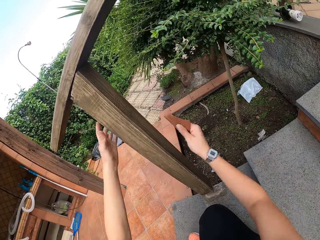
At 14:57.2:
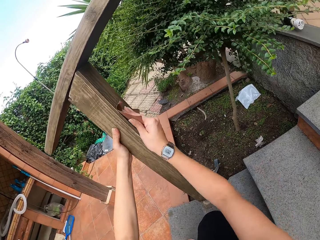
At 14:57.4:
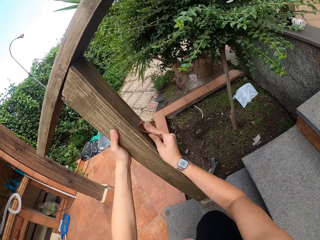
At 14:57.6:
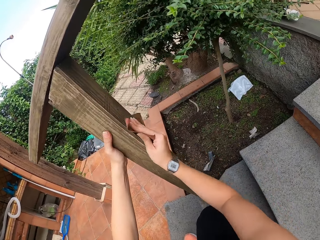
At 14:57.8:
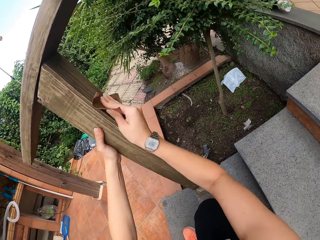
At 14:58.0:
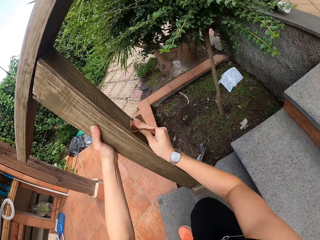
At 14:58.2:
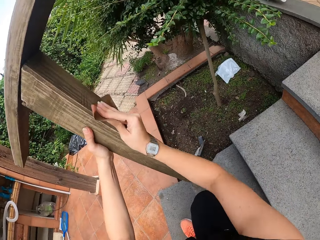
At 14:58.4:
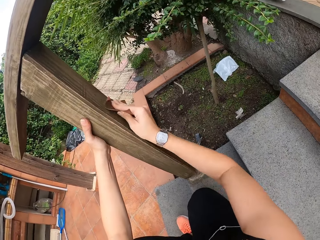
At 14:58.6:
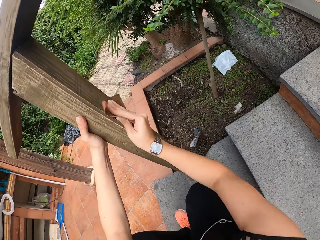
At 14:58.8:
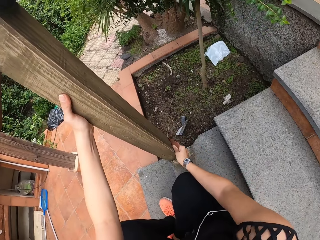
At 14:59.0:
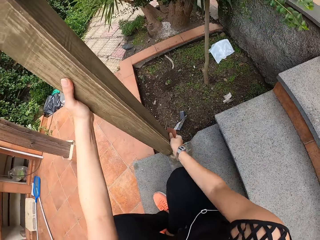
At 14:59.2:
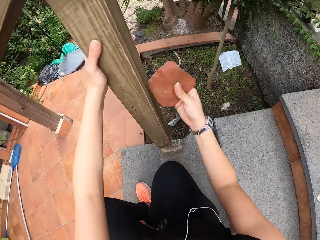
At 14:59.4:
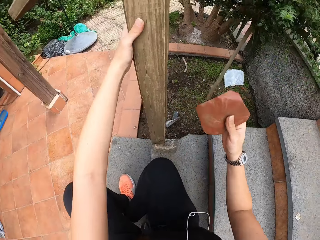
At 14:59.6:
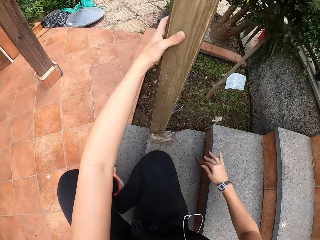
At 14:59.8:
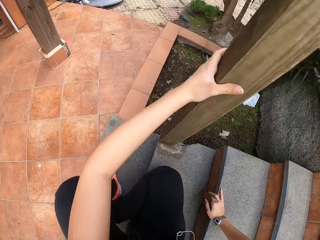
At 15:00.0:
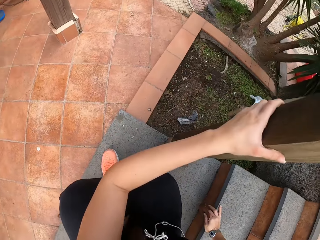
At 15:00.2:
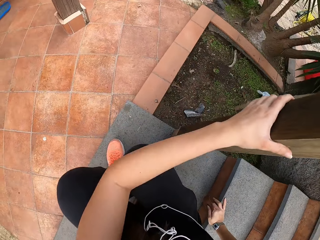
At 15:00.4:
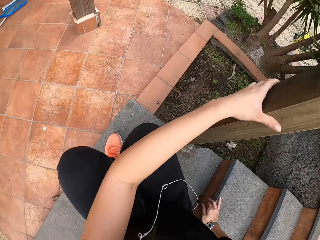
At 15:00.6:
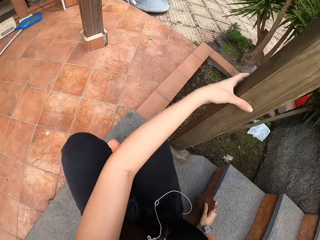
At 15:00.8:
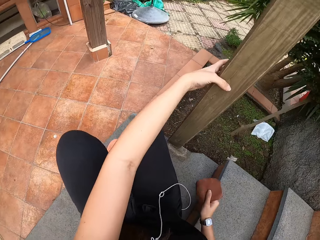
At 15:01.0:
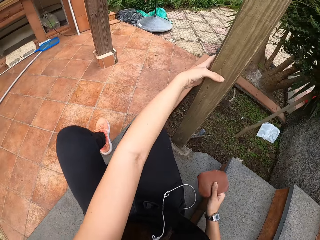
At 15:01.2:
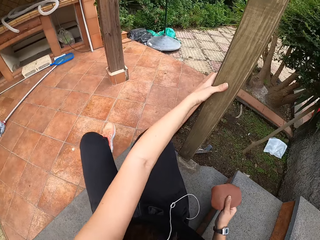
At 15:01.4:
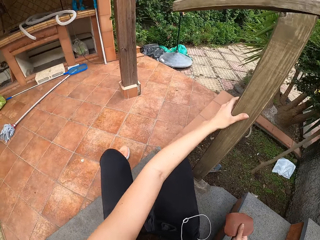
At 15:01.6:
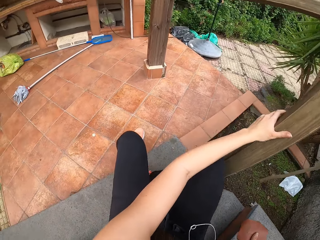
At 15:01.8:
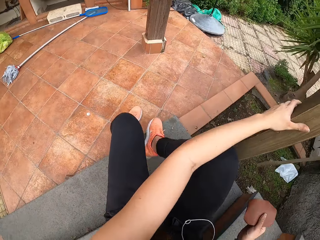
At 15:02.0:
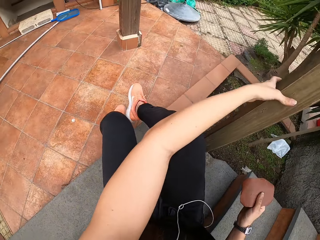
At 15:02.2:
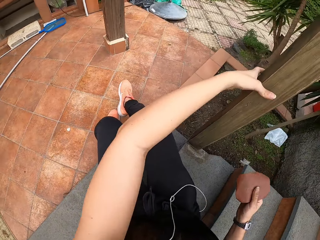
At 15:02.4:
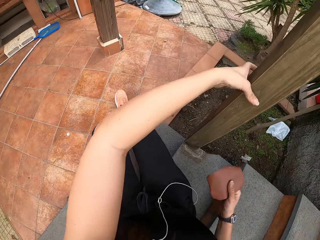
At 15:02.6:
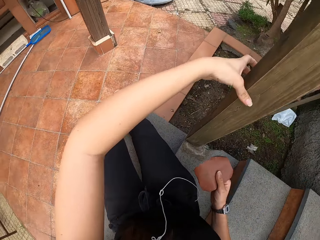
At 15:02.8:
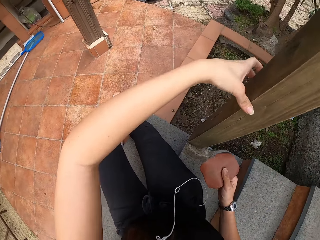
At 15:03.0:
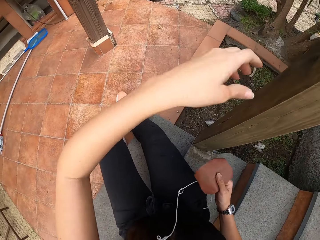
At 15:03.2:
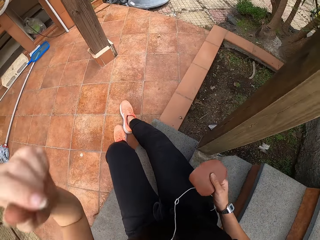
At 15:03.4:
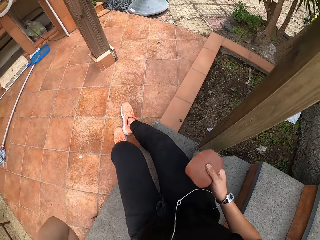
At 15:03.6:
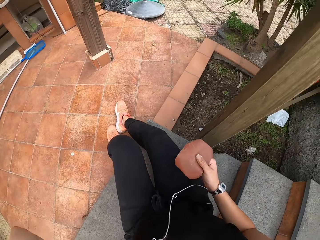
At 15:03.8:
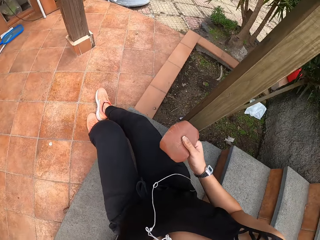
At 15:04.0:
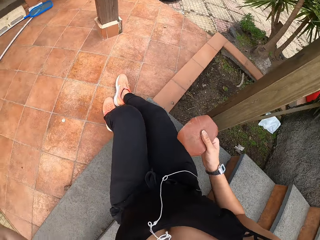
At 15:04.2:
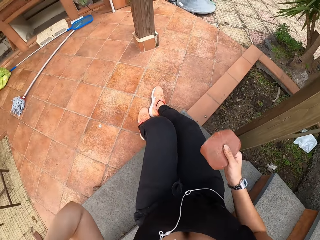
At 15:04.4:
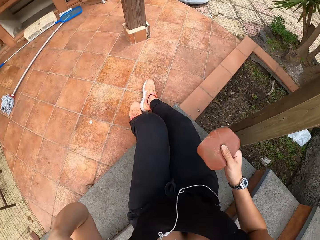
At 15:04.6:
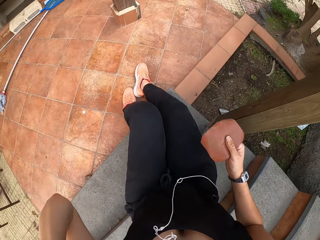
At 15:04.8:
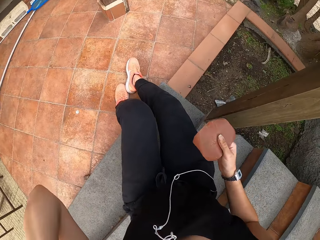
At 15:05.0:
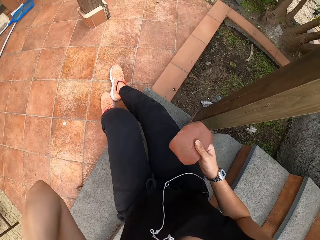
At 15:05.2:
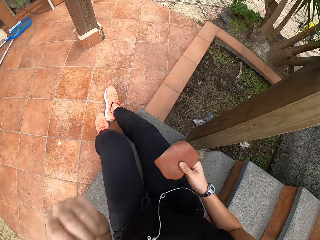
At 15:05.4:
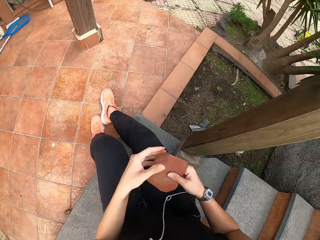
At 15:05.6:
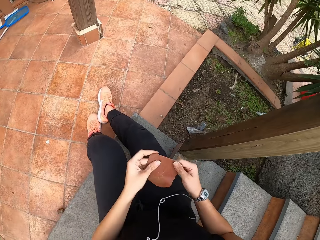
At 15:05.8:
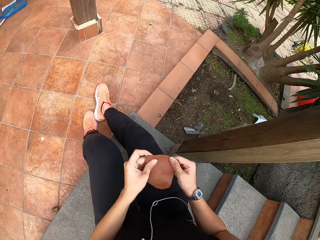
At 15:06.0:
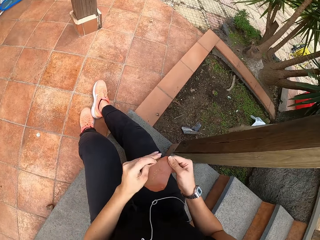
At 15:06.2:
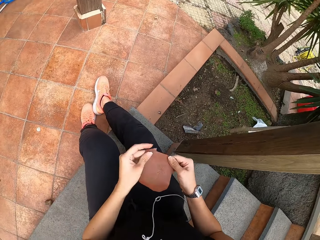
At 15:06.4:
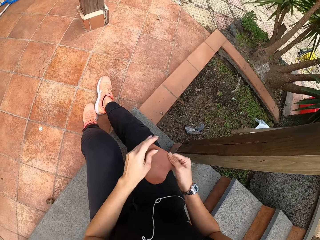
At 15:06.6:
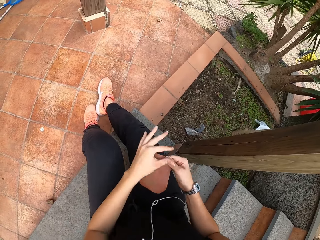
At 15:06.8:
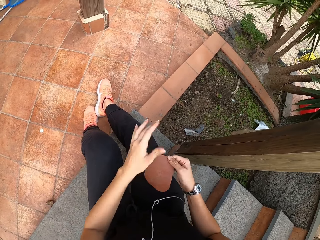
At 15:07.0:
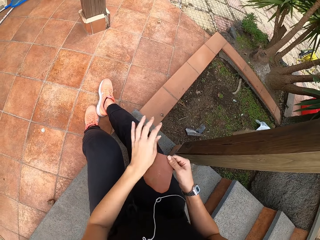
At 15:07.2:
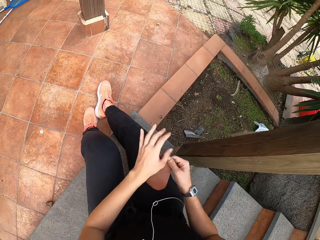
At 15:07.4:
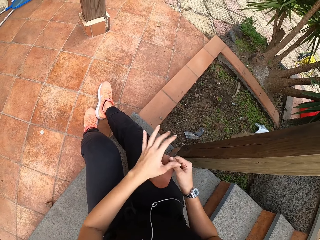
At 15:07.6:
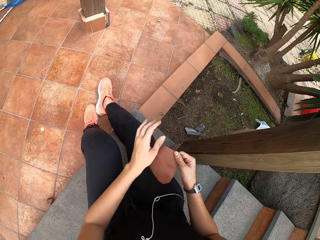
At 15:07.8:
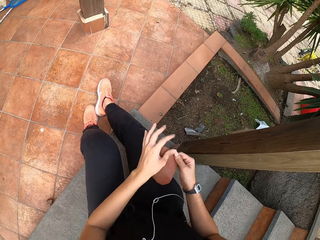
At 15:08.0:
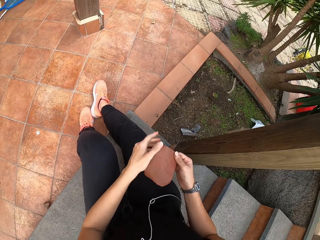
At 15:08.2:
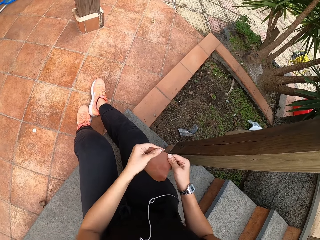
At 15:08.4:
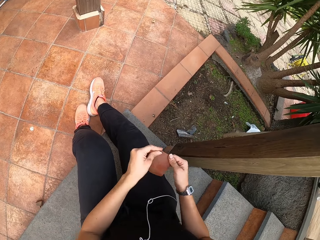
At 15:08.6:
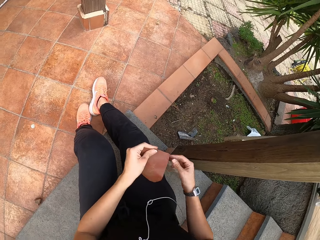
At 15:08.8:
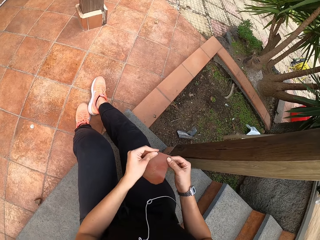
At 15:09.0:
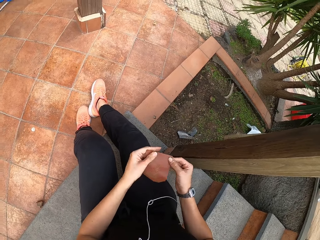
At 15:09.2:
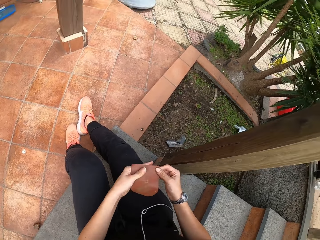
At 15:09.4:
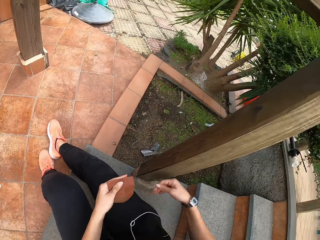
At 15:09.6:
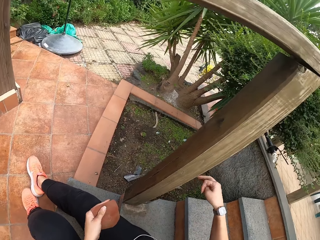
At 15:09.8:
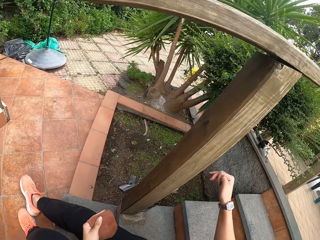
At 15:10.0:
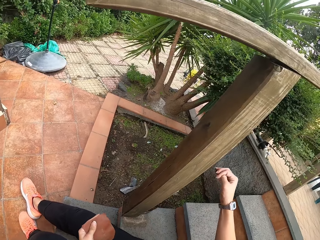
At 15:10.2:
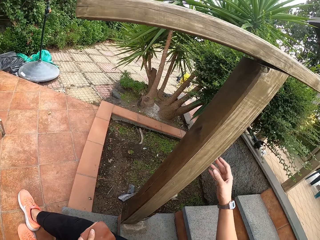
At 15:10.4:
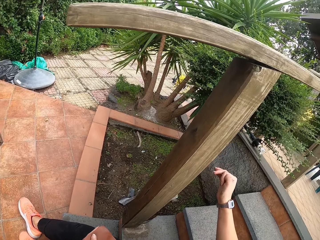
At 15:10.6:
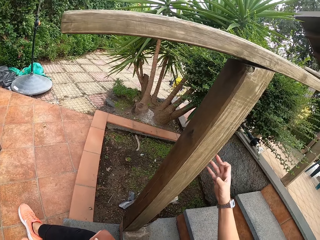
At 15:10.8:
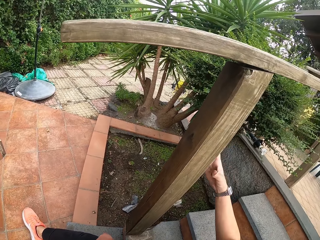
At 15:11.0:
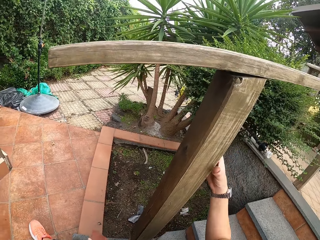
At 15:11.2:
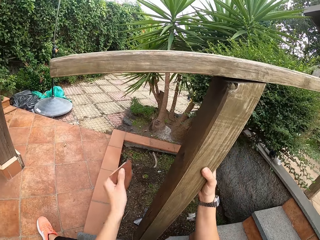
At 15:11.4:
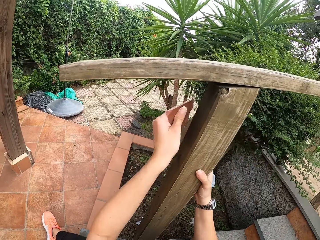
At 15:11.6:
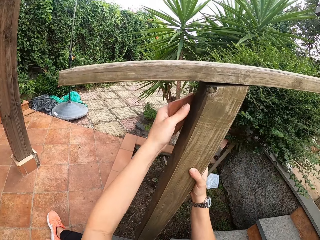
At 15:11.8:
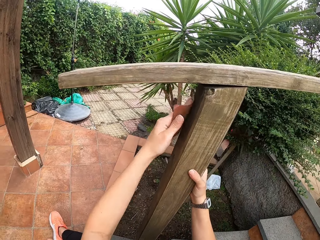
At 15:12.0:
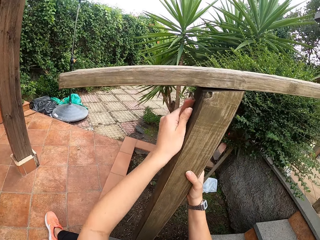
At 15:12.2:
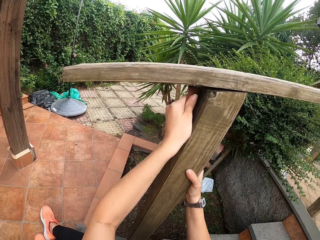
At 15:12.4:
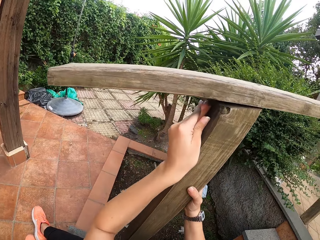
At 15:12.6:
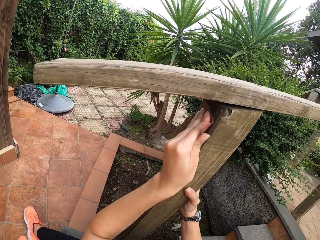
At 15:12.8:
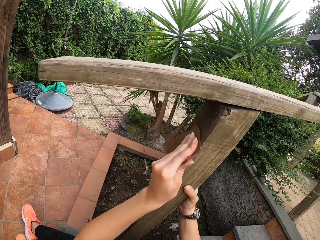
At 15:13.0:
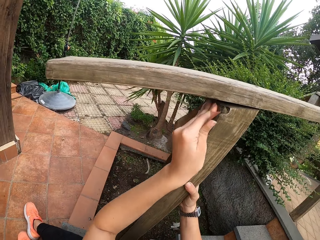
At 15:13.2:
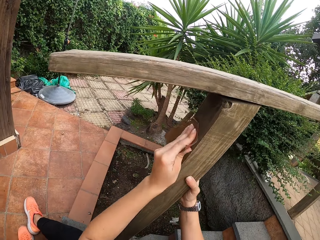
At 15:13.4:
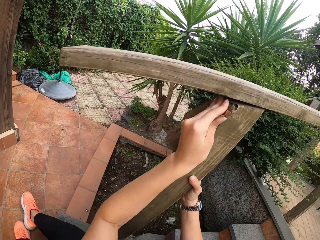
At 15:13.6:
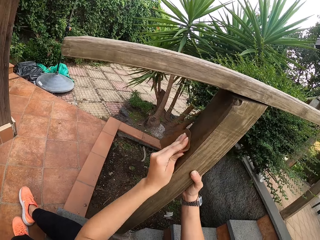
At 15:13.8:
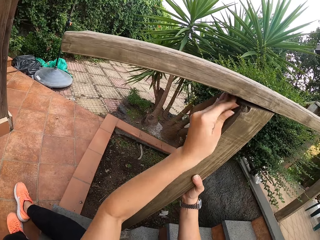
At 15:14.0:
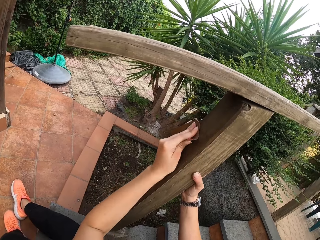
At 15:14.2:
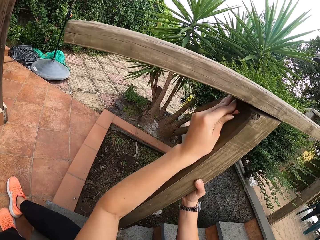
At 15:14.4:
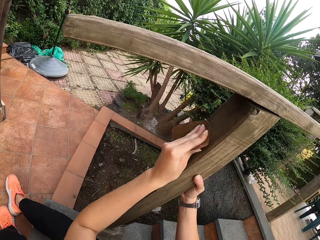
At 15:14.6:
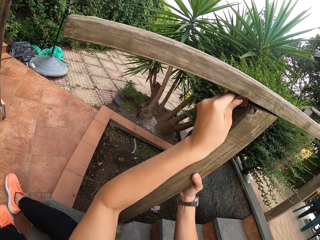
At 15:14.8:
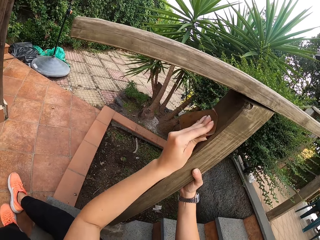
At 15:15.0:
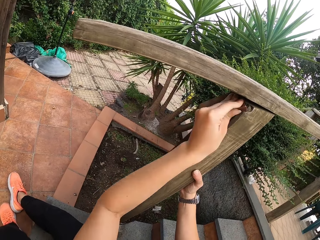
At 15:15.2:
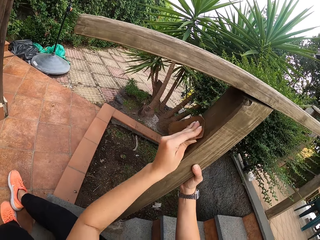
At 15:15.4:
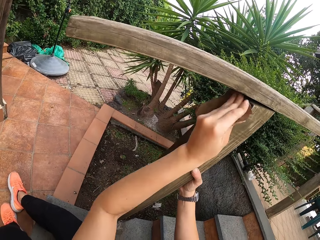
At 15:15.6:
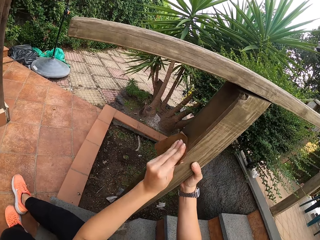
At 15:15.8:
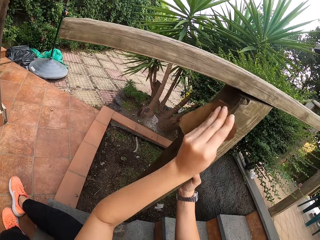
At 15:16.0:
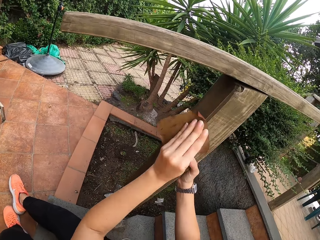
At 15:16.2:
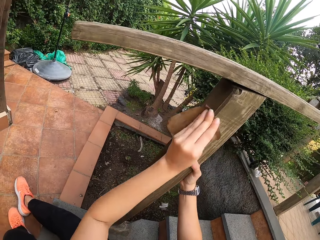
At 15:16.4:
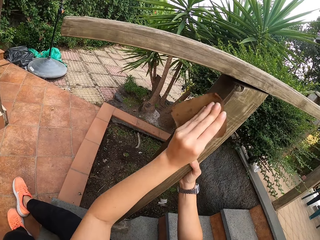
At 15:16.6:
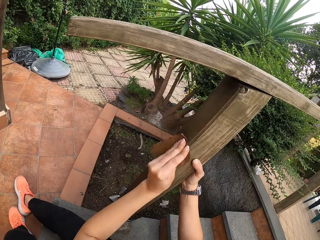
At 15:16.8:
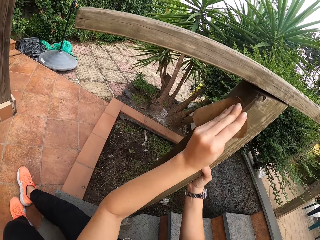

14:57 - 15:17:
The camera wearer holds the wooden rail with his left hand. He smoothens the wooden rail with the sandpaper in his right hand. He places his right hand on the pavement. He moves the body on the staircase. He adjusts his position. He touches his face with his left hand. He holds something. He holds the sandpaper with both hands. He looks at the sandpaper. He cleans his right finger with his left finger. He holds the sandpaper with both hands. He holds the wooden rail with his right hand. He smoothens the wooden rail with the sandpaper in his left hand.

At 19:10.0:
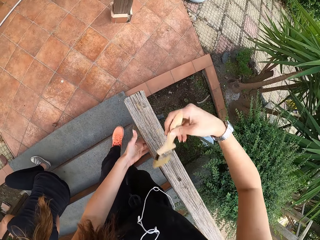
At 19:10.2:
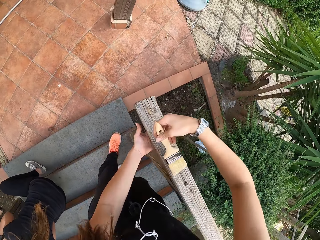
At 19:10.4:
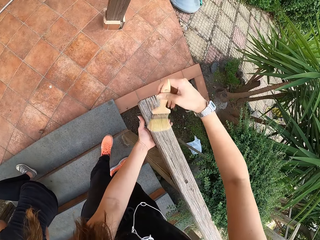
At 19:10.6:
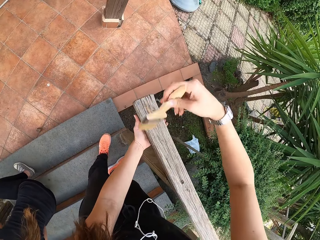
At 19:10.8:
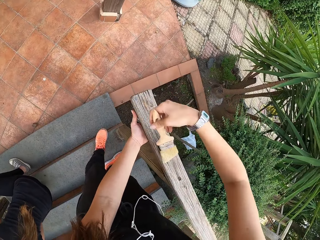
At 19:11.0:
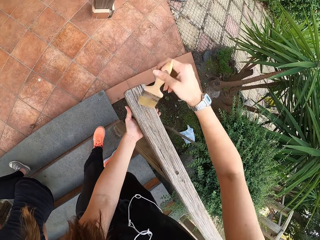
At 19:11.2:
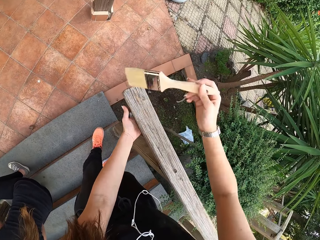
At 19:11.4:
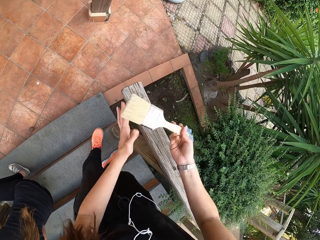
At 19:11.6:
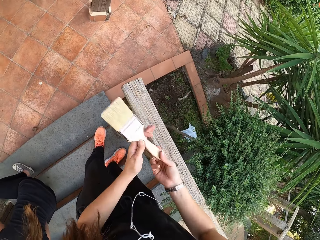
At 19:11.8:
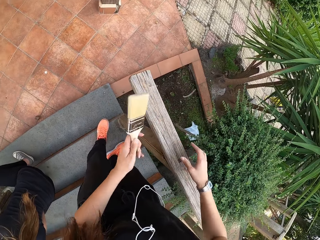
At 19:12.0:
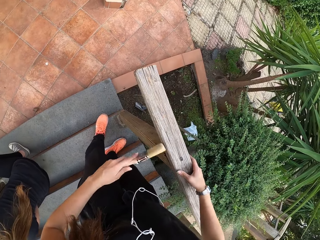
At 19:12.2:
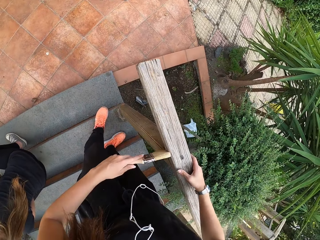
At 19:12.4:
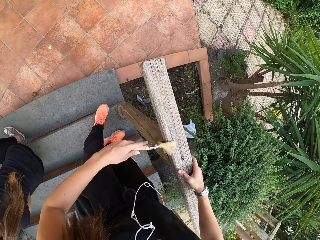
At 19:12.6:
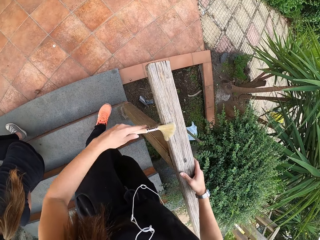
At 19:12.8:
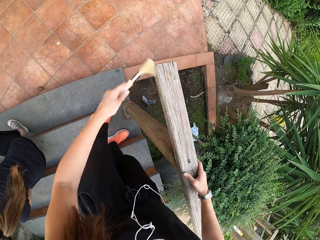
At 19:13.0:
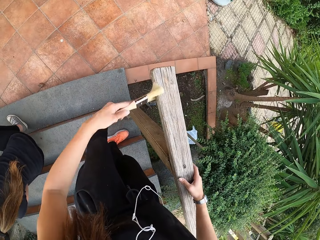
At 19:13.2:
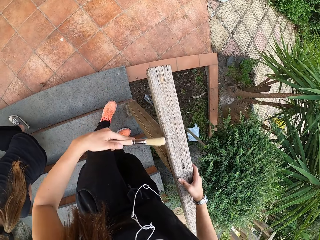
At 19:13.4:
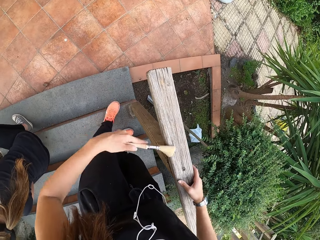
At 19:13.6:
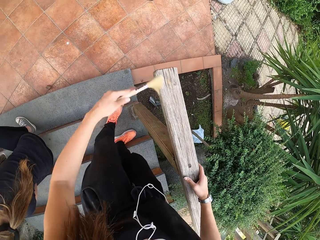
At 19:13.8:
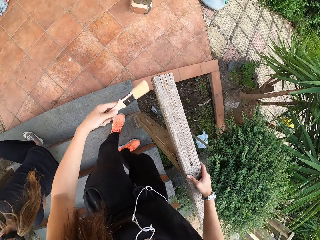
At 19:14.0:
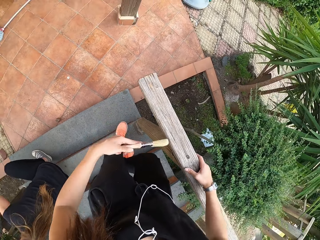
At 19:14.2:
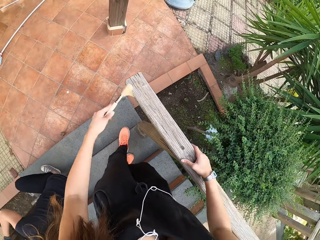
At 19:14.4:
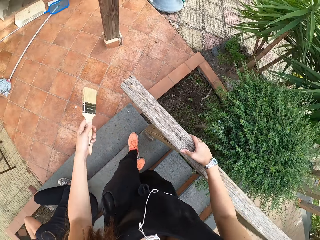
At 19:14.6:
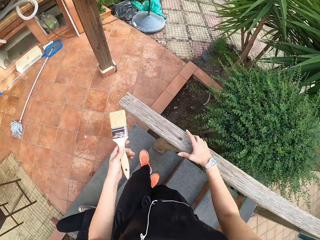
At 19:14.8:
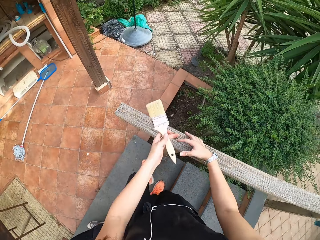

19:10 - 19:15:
The camera wearer passes the brush from his right hand to his left hand. He holds the brush with the left hand. He holds the wooden rail with his right hand. He cleans the wooden rail with the brush in his left hand.
